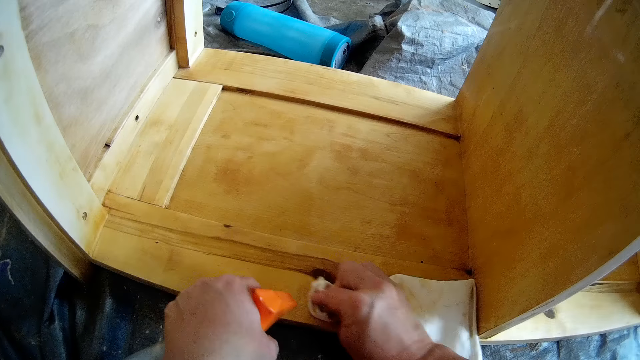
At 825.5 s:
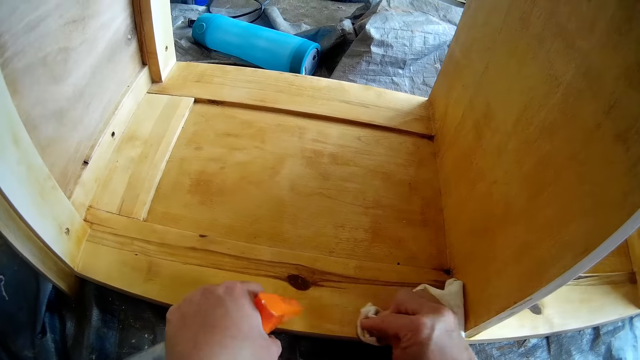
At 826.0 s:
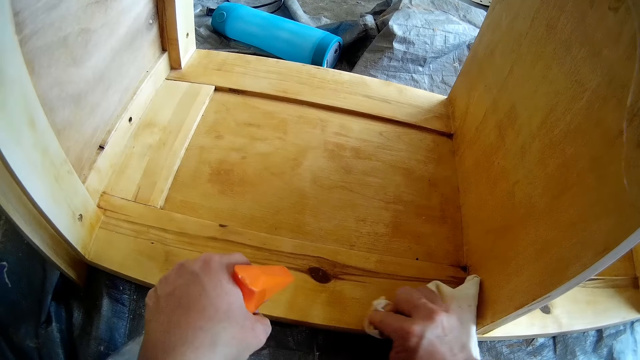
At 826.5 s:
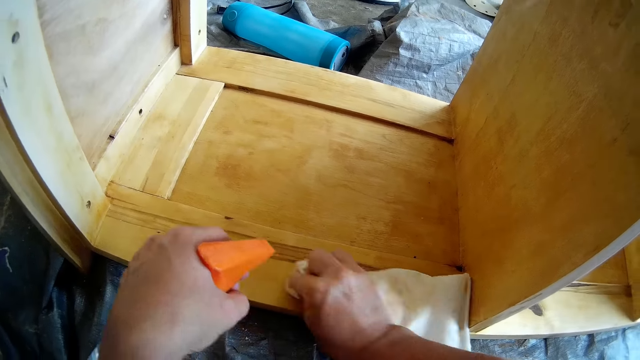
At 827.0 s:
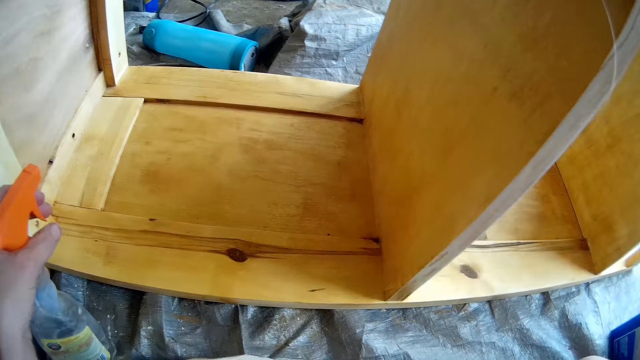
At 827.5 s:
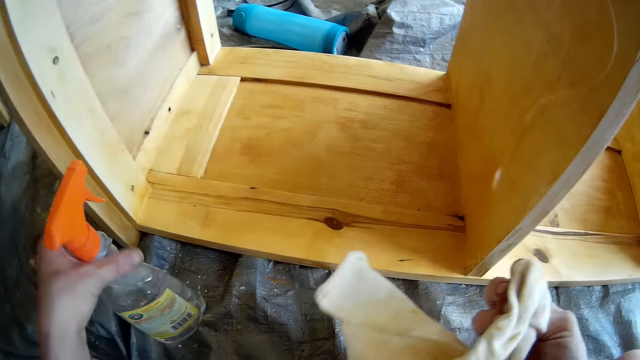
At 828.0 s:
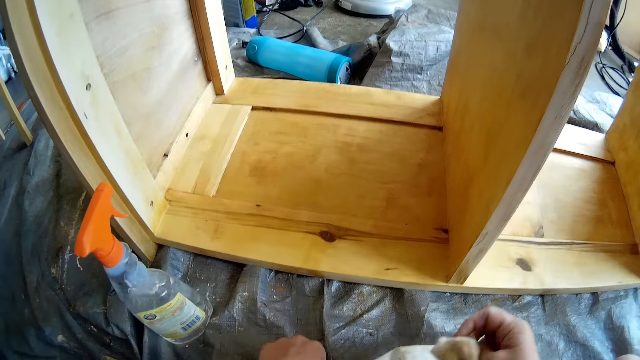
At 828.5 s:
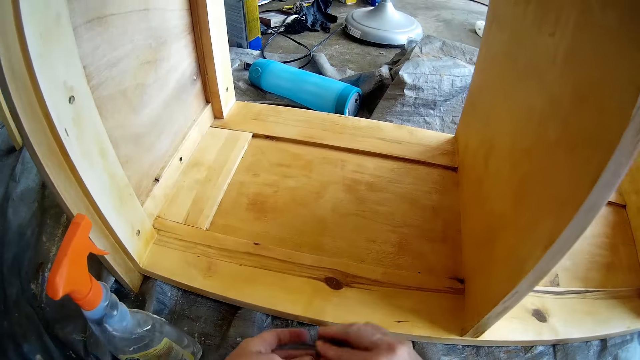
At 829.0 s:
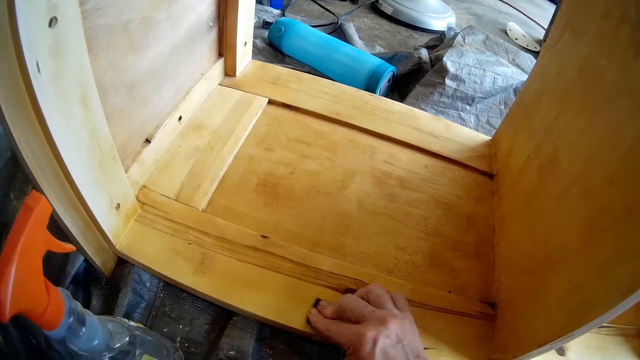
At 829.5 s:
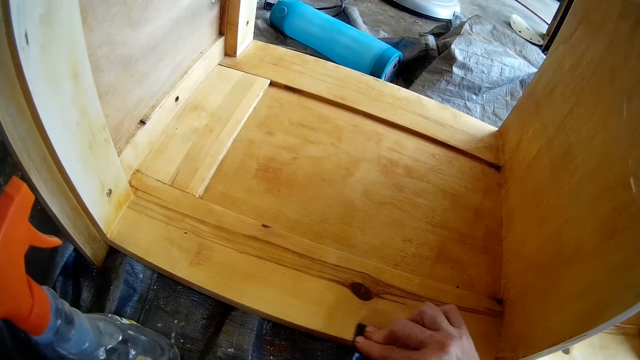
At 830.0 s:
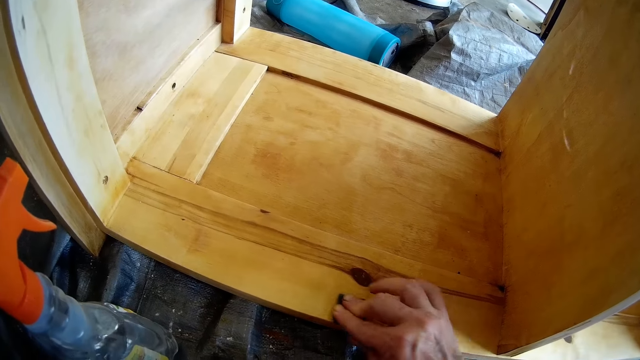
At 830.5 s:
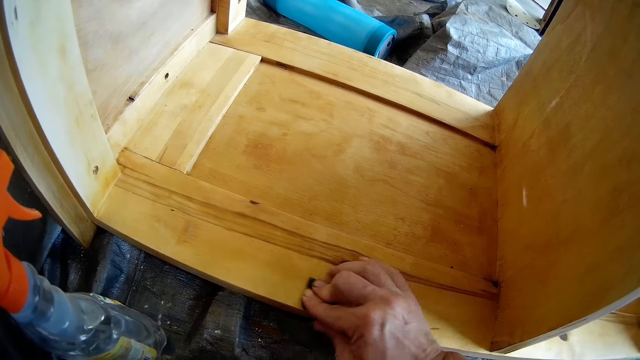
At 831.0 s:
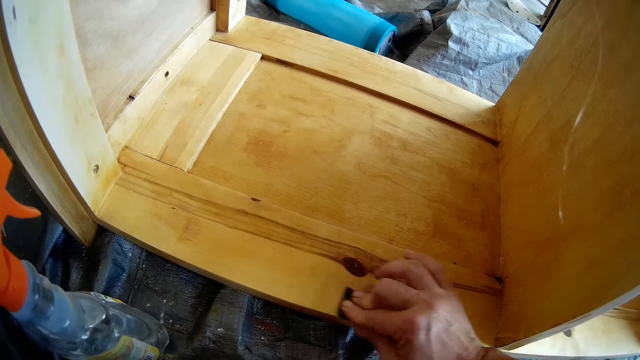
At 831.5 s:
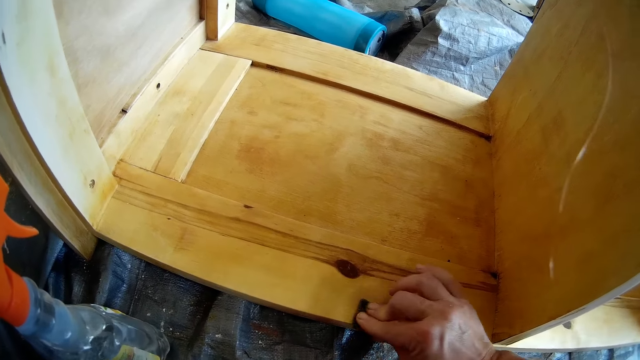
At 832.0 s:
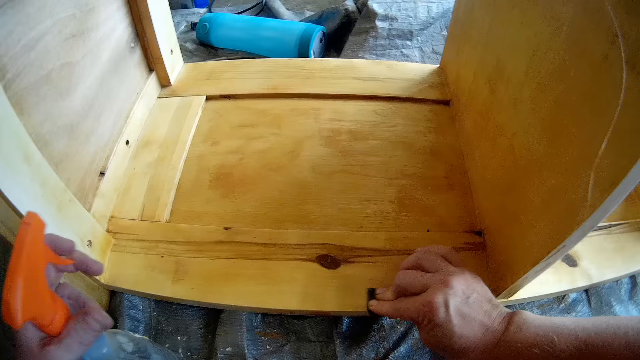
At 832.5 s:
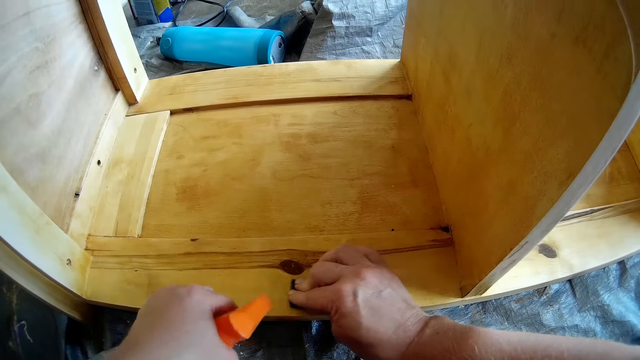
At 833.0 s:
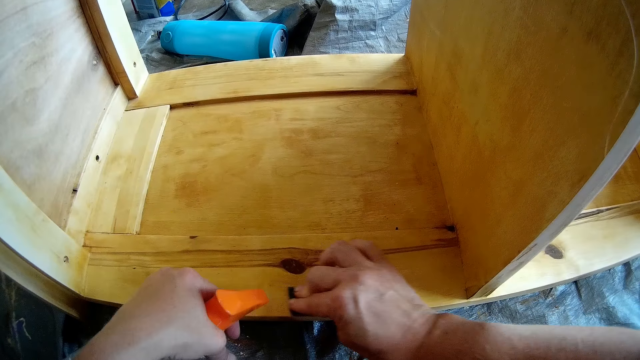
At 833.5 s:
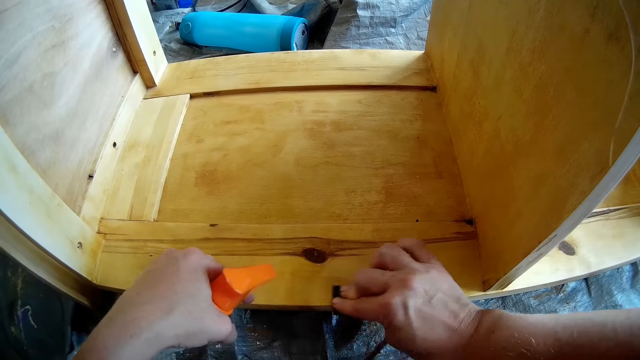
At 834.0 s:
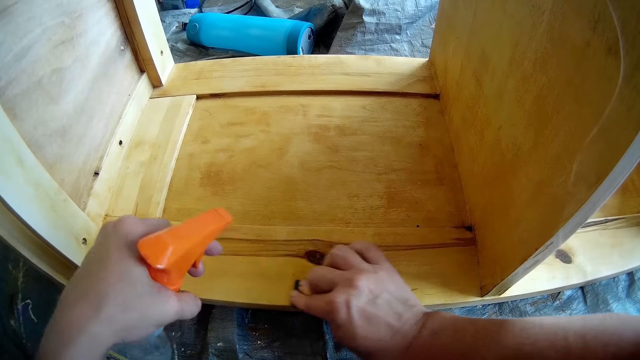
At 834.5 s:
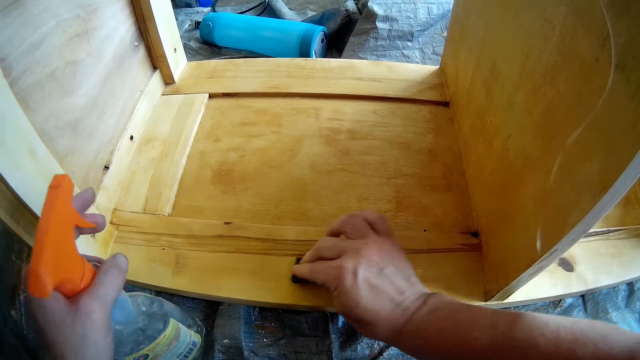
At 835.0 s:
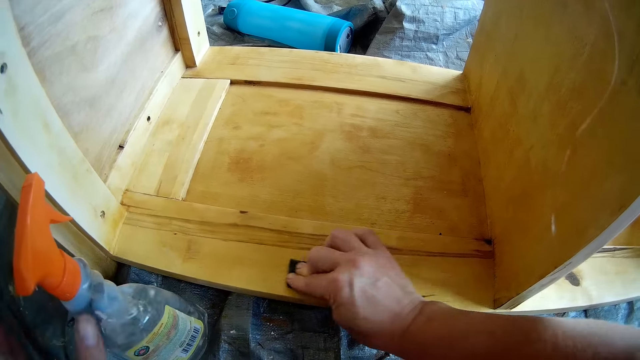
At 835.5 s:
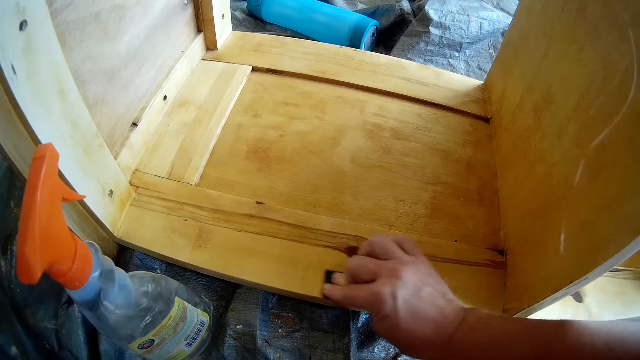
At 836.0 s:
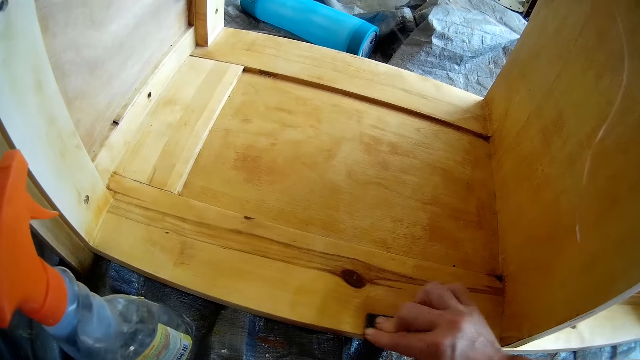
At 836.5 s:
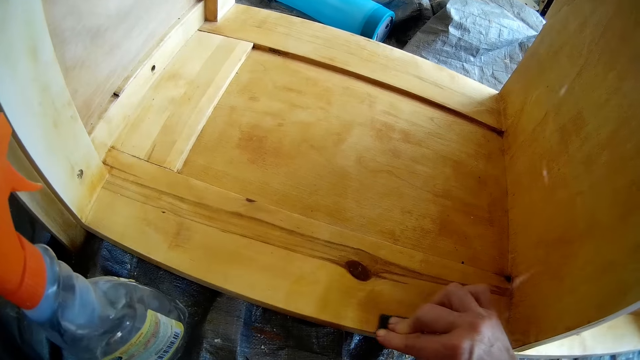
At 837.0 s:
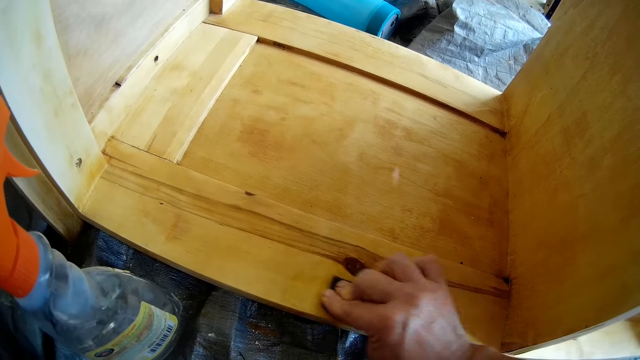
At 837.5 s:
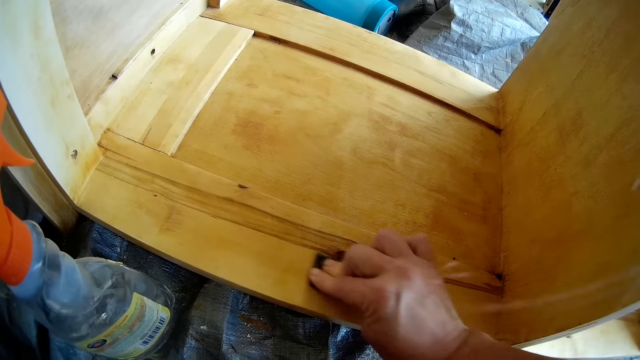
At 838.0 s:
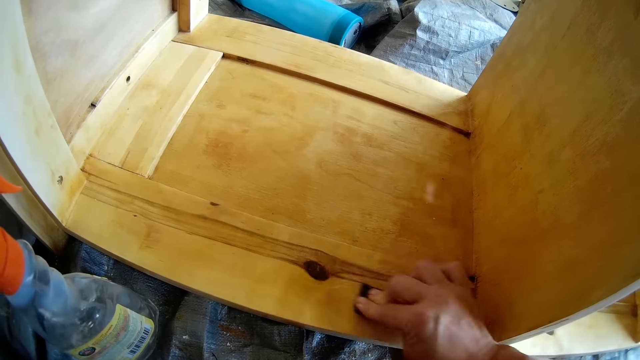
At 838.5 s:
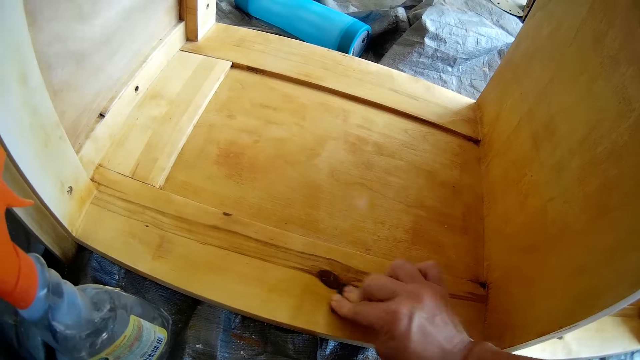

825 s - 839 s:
The camera wearer cleans the shelf with the cleaner in the sprayer and the hand towel in his right hand. He drops the sprayer on the floor with his left hand. He drops the hand towel on the floor with his right hand. He cleans the shelf with a foam in his right hand. He sprays the cleaner in the sprayer on the shelf with his left hand. He wipes the wood with a cloth. He drops the sprayer on the floor with his left hand.

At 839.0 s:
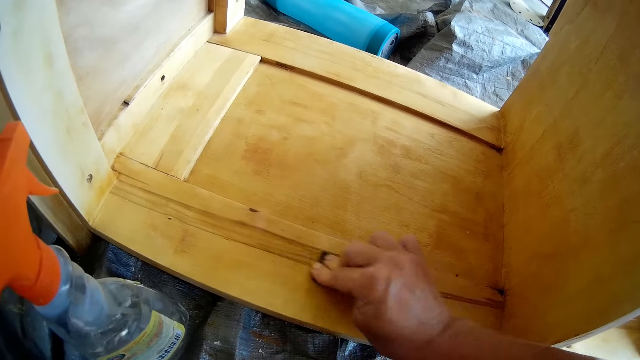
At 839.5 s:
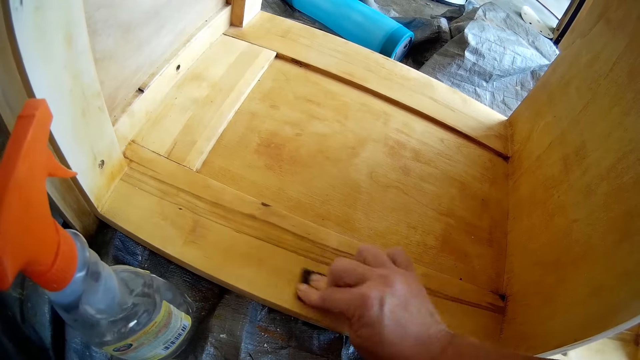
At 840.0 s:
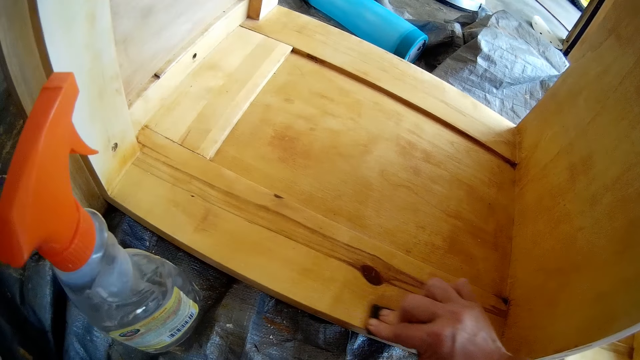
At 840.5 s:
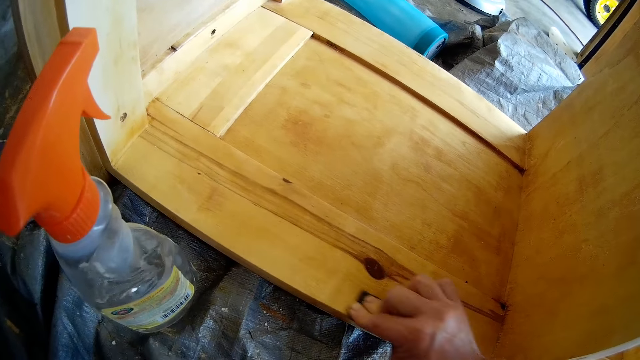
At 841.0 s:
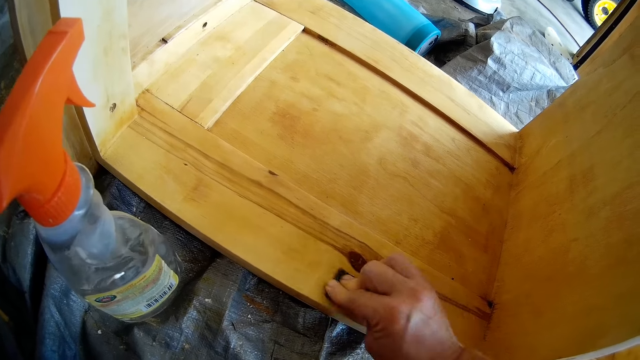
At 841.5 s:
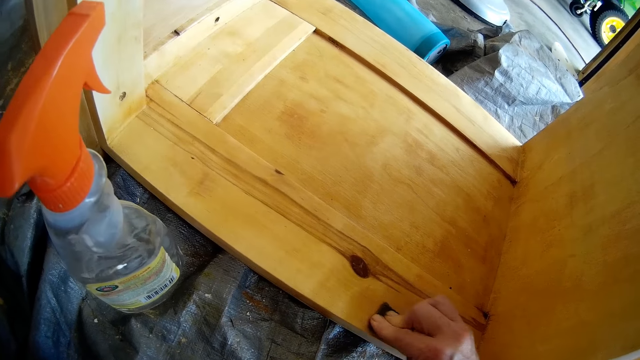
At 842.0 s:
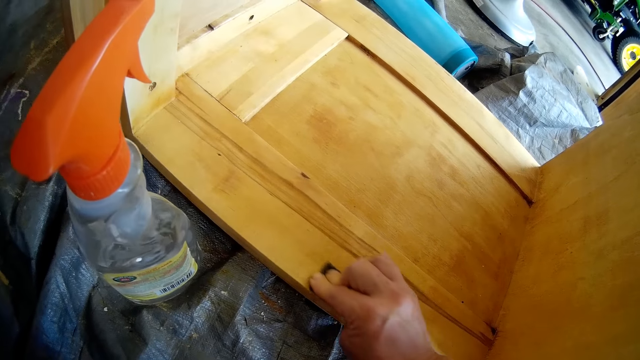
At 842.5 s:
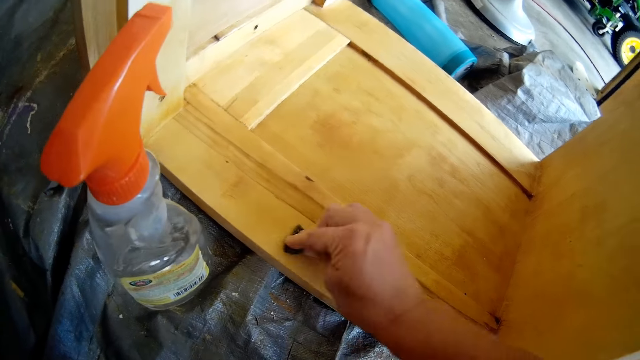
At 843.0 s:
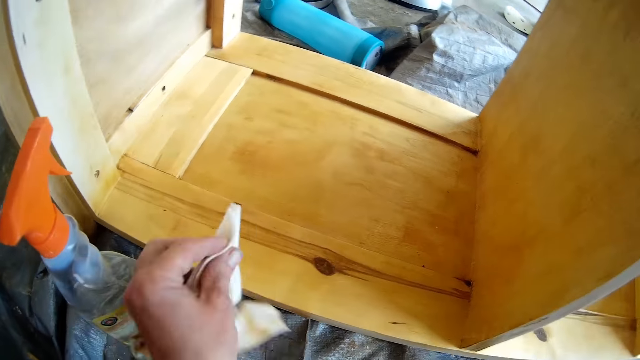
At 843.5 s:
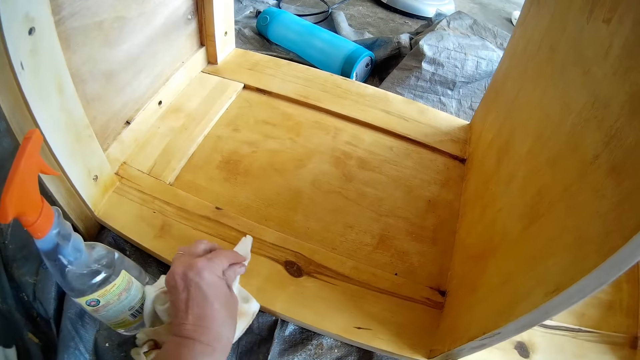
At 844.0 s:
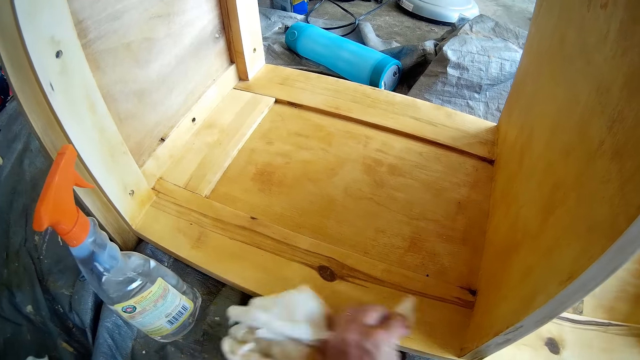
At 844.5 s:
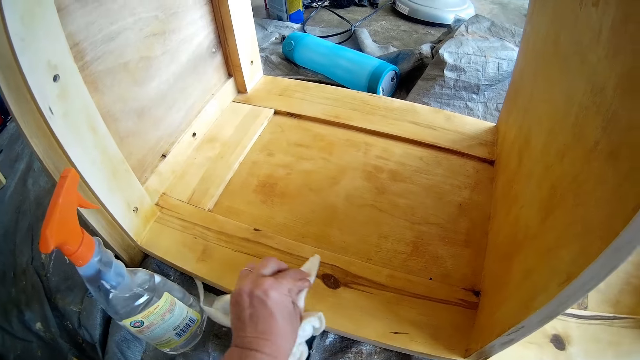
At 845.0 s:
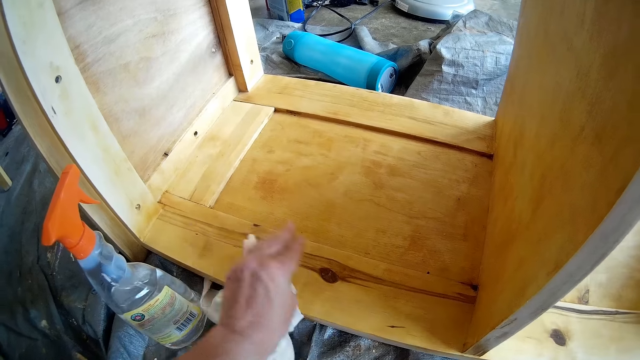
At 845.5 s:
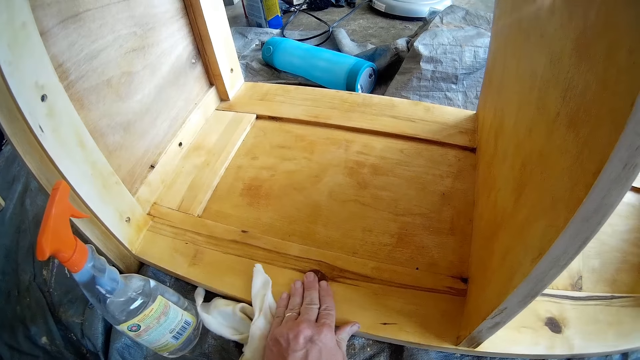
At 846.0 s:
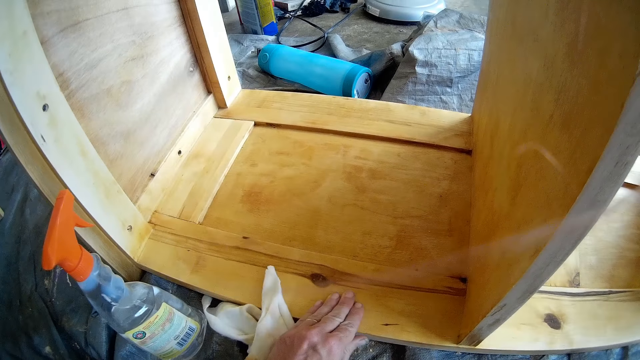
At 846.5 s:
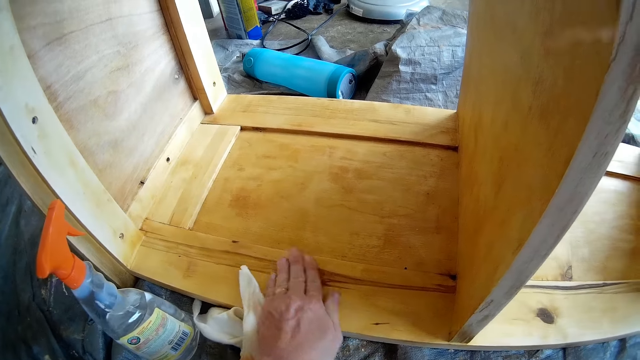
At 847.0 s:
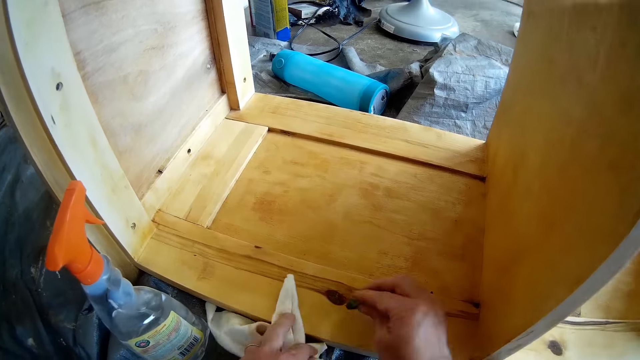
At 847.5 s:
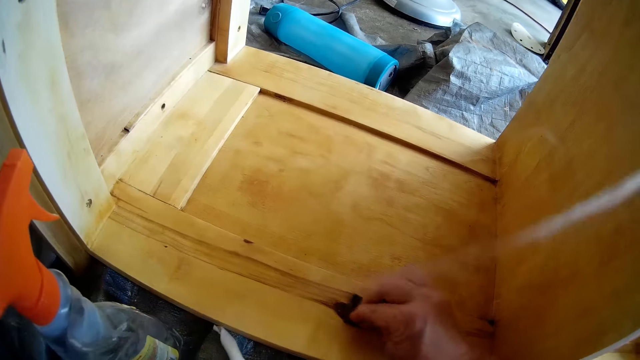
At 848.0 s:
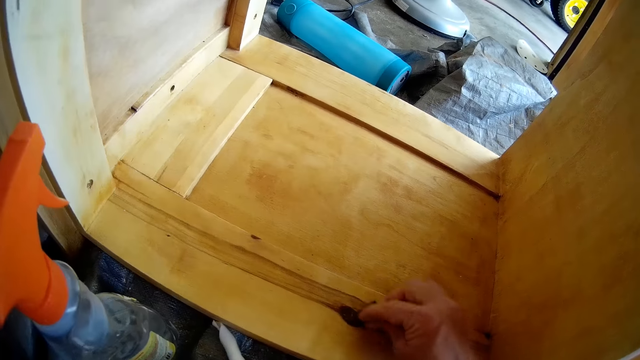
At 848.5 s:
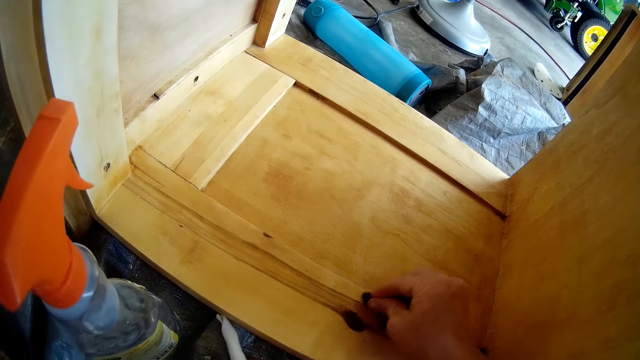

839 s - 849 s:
The camera wearer cleans the shelf with the hand towel in his left hand. He wipes the wood with his hand. He touches the shelf with his left hand. He cleans the shelf with the foam in his right hand. He removes the hand towel from the shelf with his left hand.
